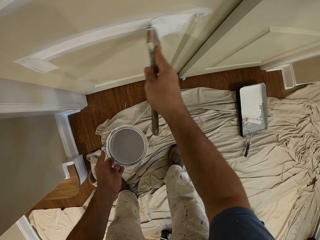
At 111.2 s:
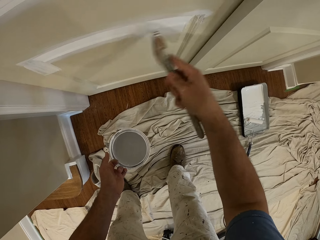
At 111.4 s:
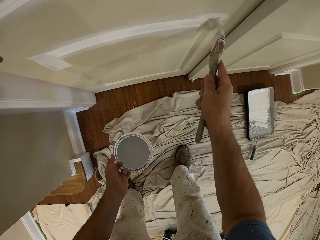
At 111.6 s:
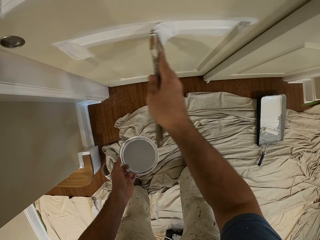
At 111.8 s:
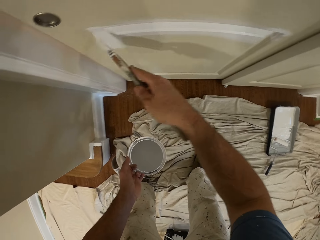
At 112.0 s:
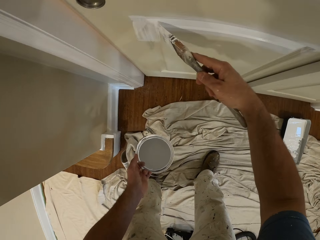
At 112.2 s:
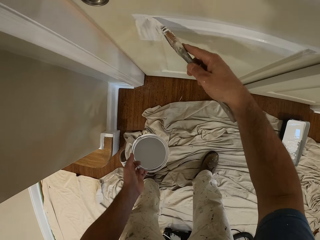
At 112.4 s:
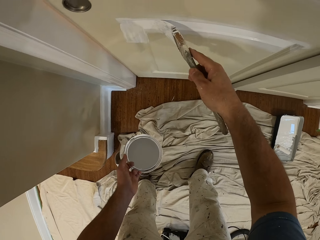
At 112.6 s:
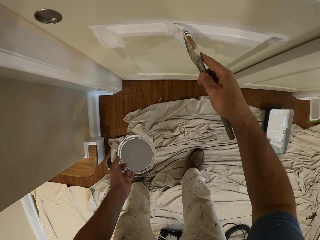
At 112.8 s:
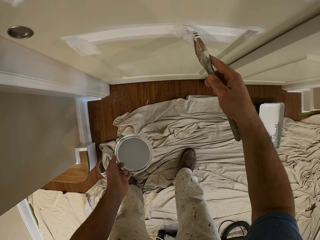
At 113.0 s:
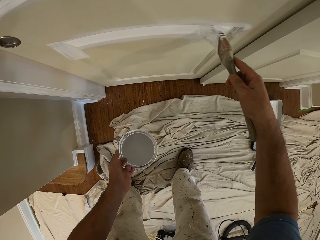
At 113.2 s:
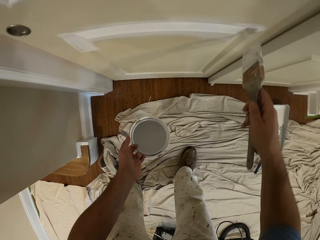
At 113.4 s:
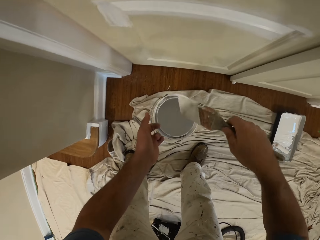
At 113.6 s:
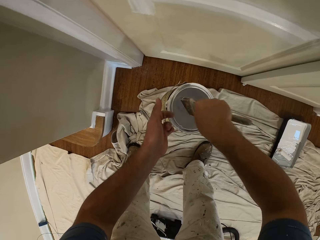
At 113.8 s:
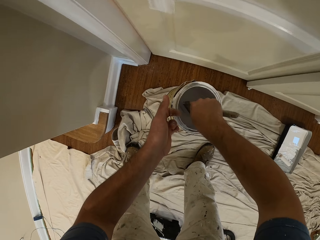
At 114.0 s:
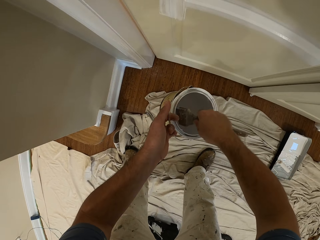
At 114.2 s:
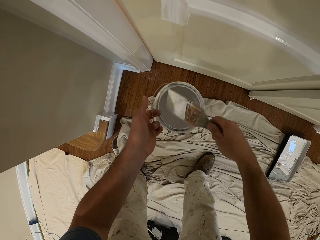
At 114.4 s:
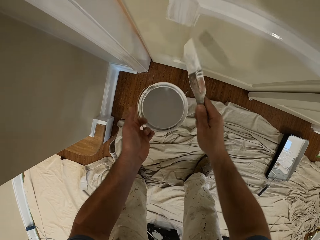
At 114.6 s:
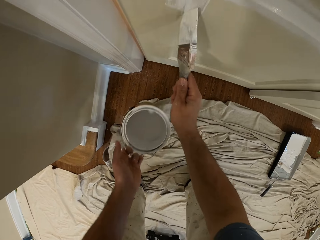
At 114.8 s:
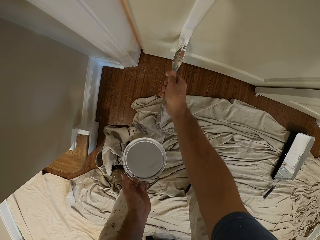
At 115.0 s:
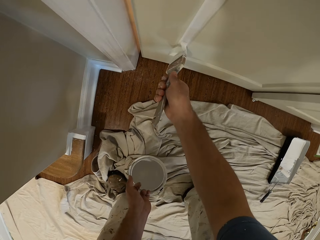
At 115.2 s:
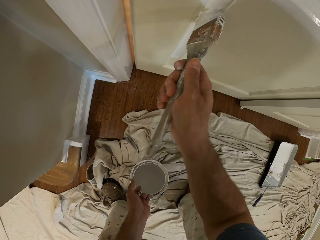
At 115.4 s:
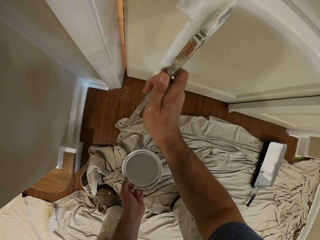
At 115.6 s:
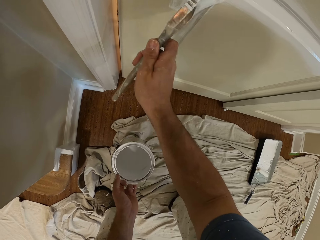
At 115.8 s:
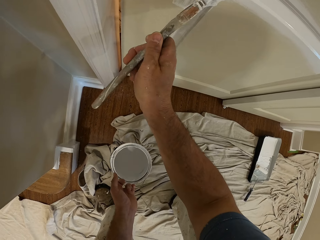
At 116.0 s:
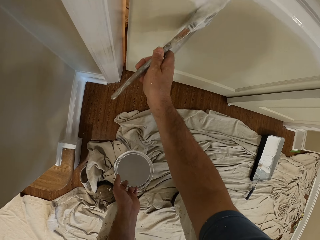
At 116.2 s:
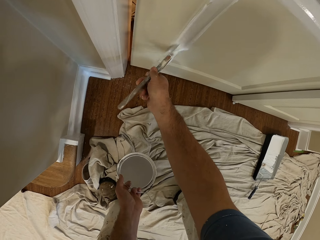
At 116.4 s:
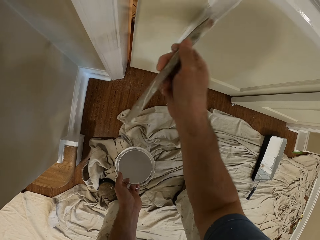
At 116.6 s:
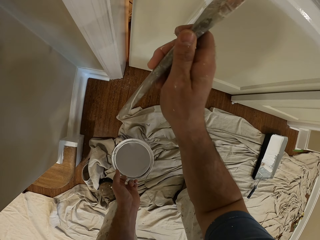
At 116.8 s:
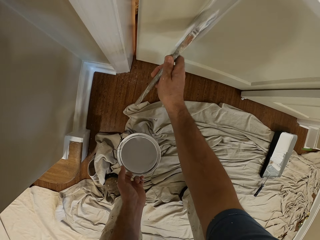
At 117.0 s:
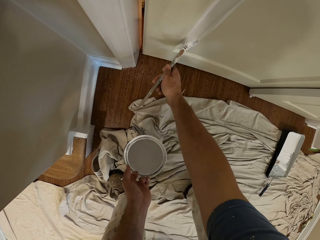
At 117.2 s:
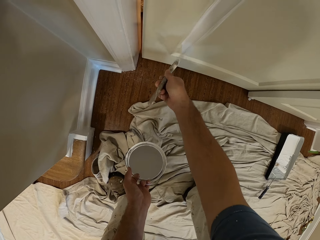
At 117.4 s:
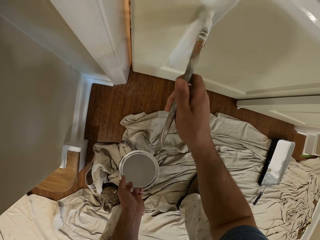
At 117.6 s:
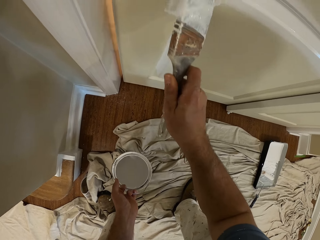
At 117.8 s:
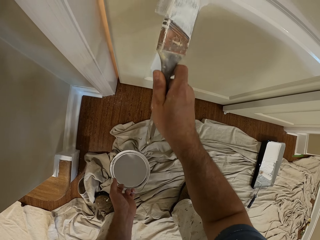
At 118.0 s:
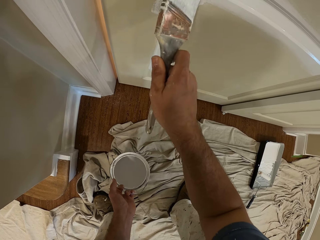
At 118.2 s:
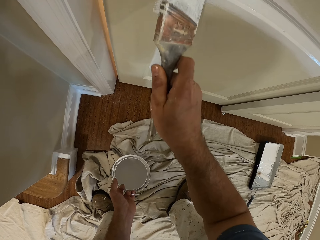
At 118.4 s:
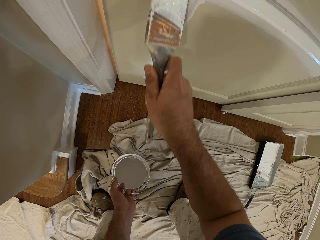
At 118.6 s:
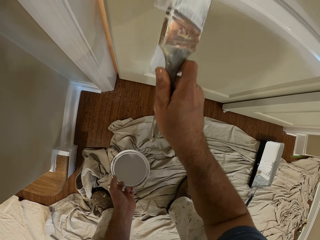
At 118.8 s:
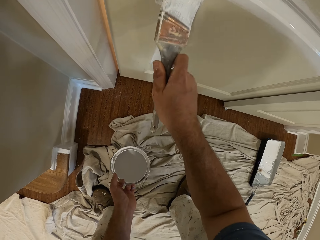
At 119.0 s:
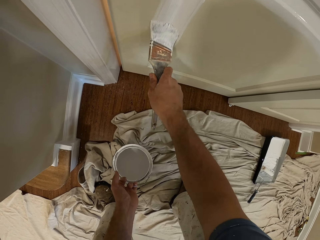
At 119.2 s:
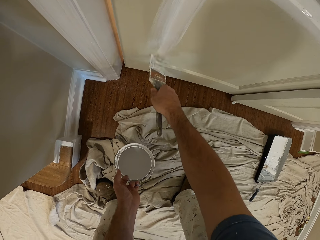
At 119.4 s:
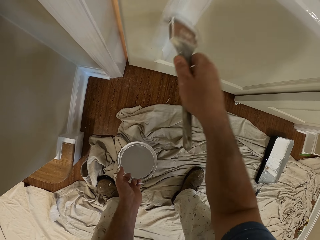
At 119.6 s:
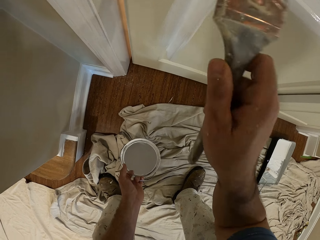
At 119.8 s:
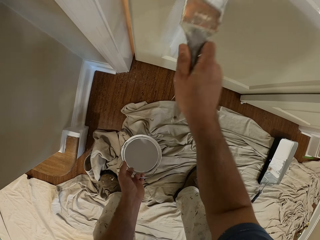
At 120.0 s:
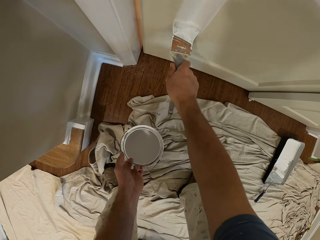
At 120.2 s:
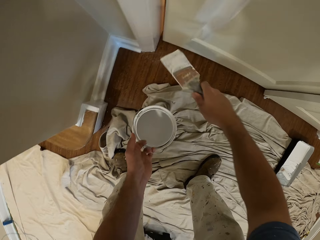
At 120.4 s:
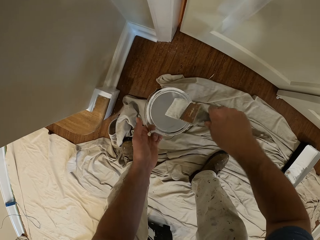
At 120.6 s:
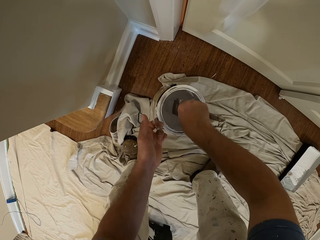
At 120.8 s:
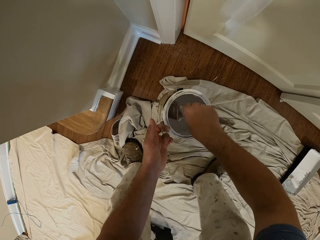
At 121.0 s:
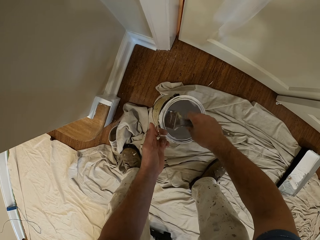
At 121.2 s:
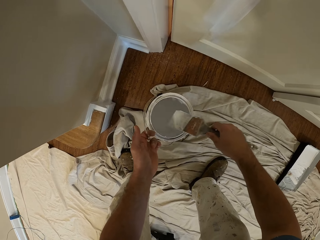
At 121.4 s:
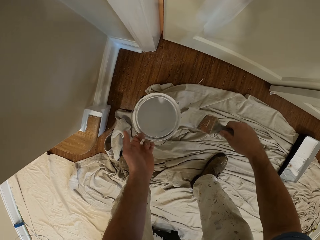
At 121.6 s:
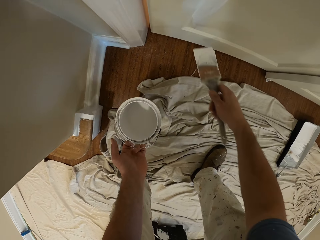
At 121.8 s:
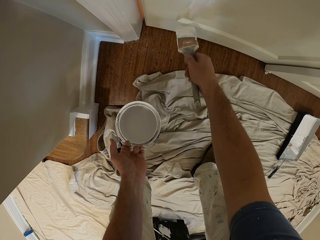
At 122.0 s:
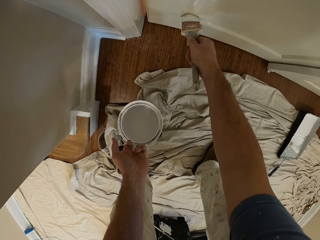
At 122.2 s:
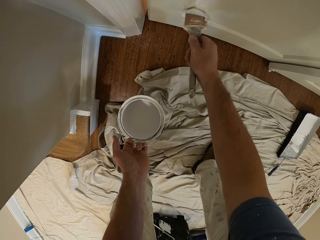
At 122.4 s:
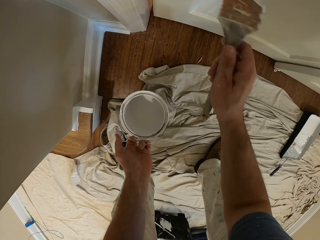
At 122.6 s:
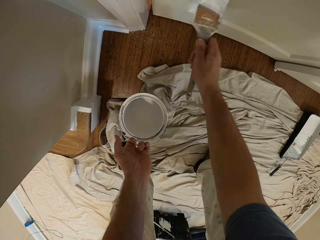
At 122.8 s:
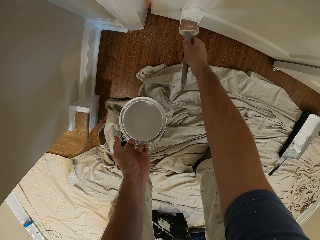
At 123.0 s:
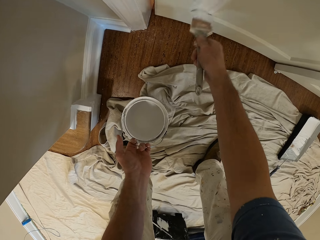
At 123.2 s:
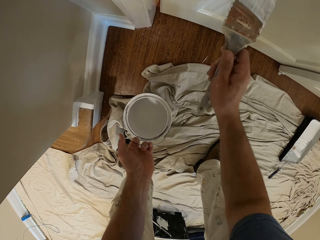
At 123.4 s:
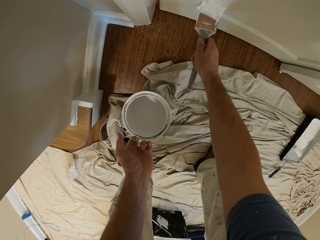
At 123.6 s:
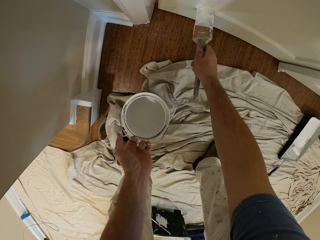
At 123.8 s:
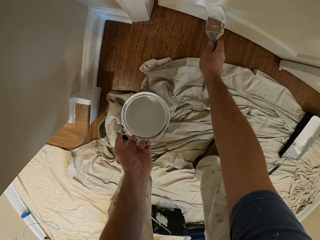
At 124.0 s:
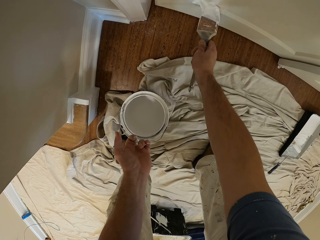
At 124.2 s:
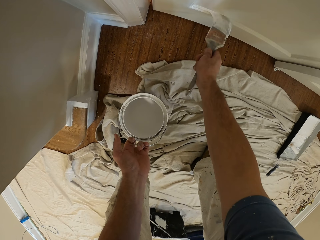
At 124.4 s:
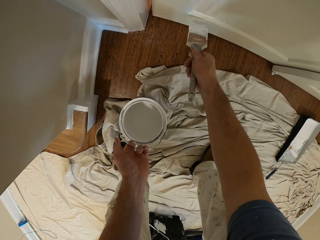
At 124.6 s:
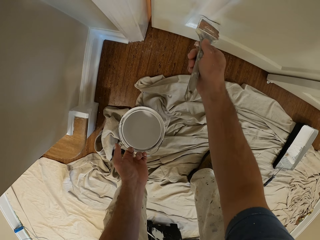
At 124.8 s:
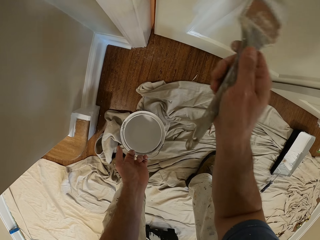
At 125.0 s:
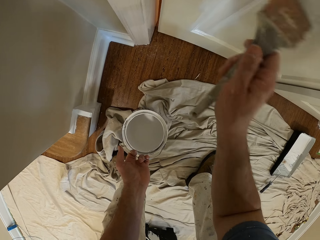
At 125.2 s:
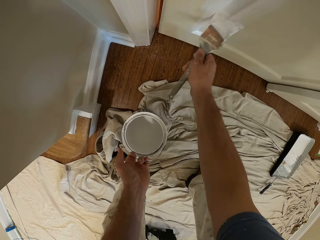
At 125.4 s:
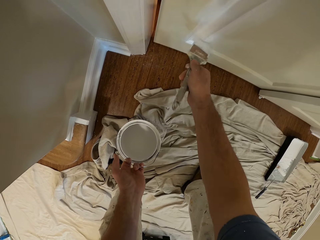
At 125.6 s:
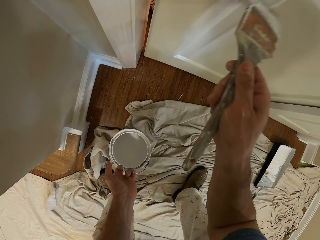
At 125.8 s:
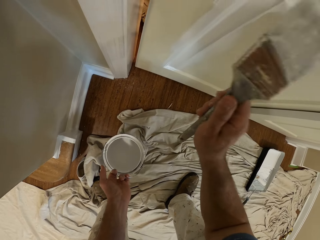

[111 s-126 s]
The camera wearer dips the paint brush into the bucket of paint. They paint the sliding door with the paint brush. They dip the paint brush into the bucket of paint. They clean the paint brush with the top of the bucket of paint. They paint the sliding door with the paint brush.

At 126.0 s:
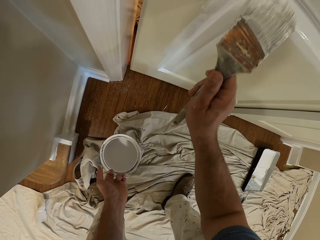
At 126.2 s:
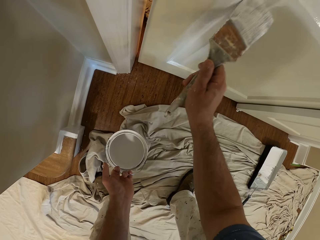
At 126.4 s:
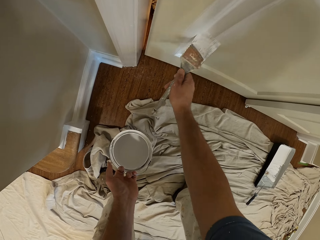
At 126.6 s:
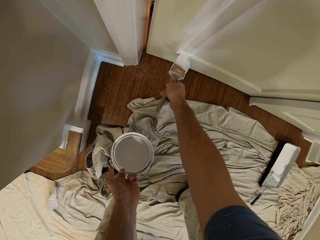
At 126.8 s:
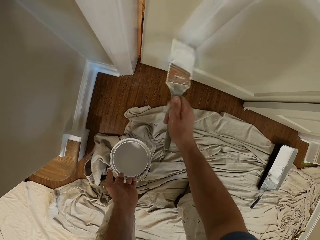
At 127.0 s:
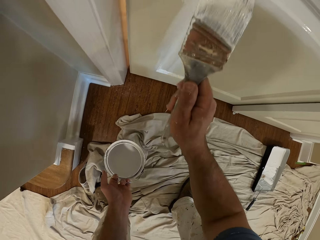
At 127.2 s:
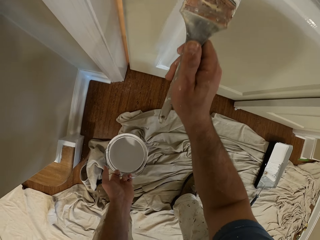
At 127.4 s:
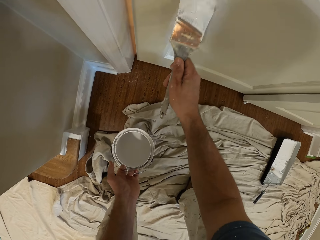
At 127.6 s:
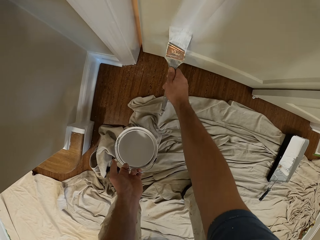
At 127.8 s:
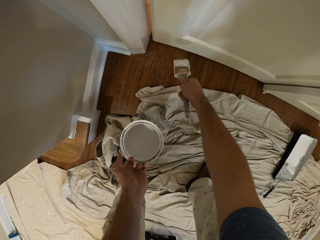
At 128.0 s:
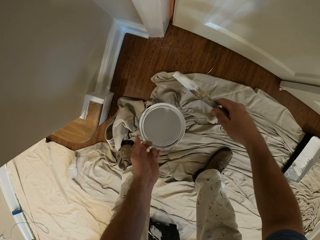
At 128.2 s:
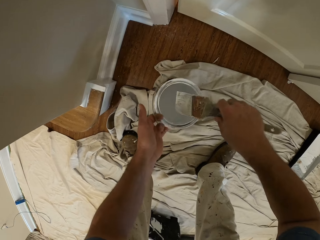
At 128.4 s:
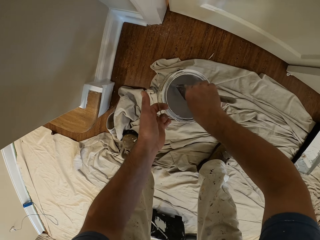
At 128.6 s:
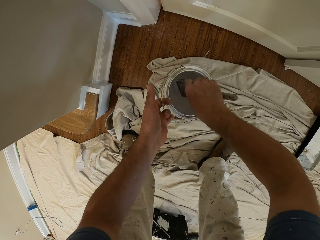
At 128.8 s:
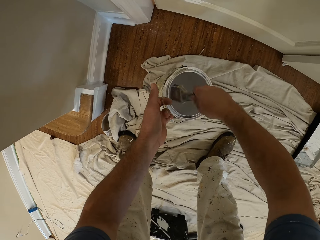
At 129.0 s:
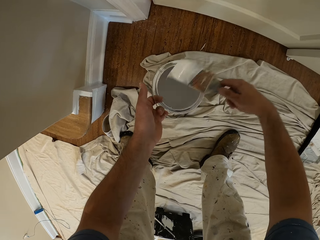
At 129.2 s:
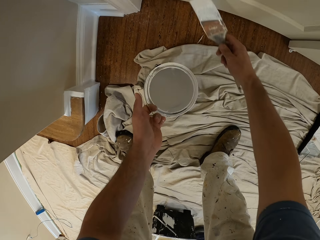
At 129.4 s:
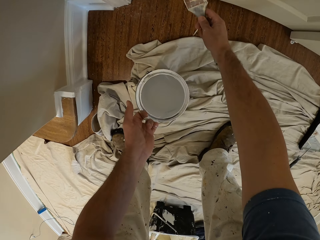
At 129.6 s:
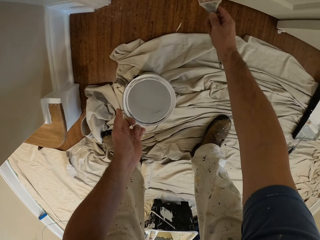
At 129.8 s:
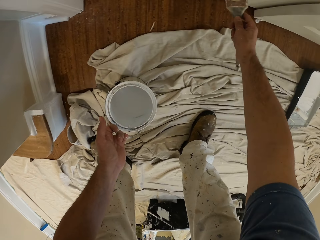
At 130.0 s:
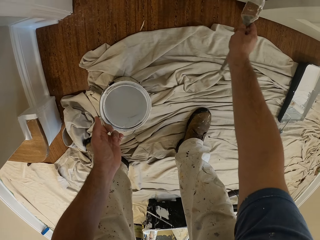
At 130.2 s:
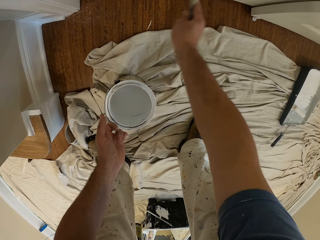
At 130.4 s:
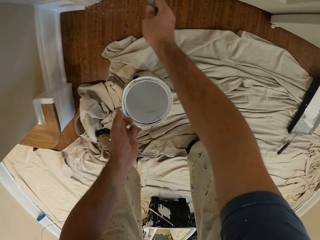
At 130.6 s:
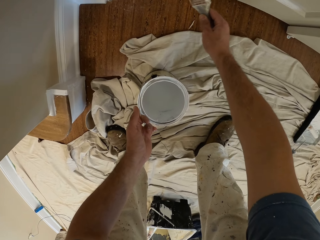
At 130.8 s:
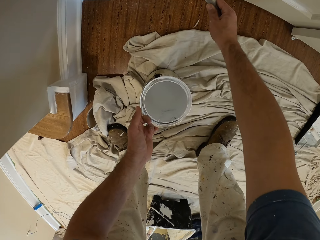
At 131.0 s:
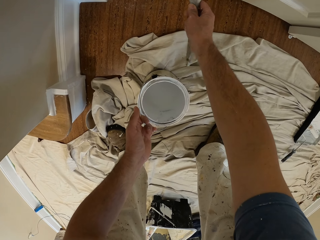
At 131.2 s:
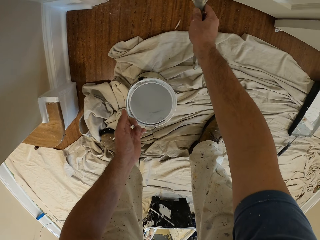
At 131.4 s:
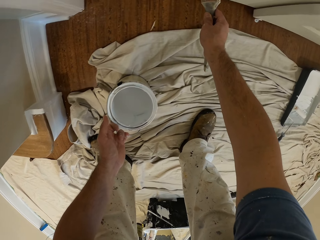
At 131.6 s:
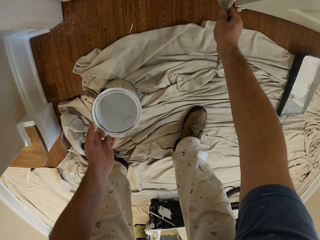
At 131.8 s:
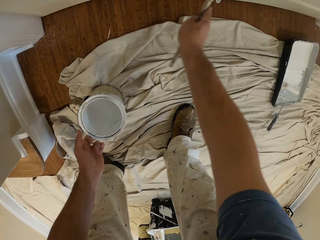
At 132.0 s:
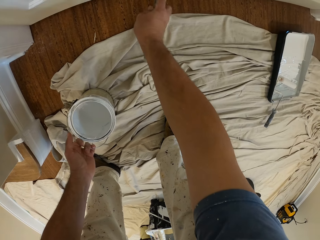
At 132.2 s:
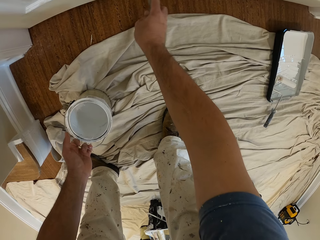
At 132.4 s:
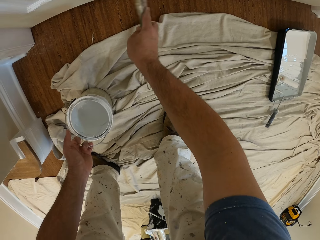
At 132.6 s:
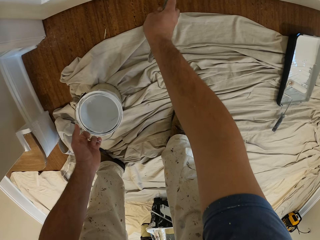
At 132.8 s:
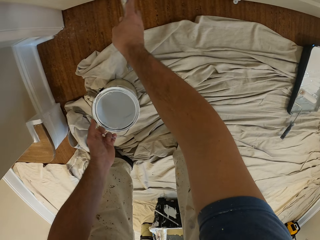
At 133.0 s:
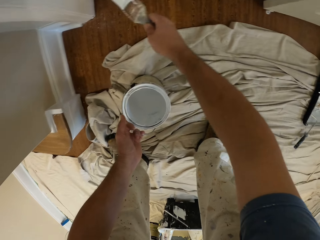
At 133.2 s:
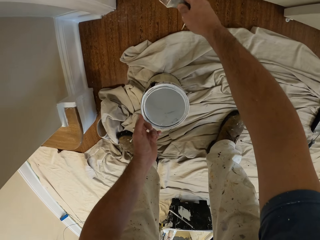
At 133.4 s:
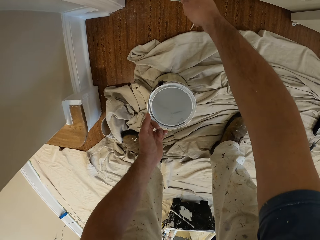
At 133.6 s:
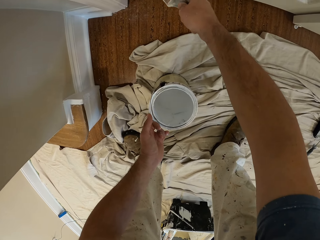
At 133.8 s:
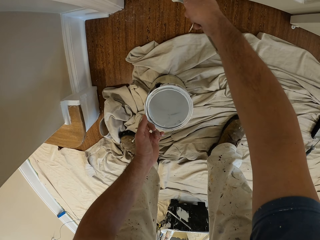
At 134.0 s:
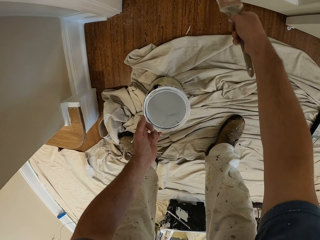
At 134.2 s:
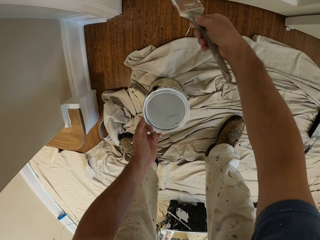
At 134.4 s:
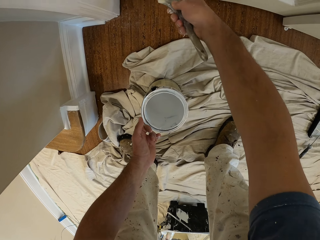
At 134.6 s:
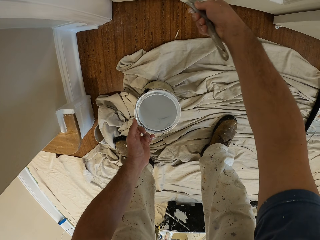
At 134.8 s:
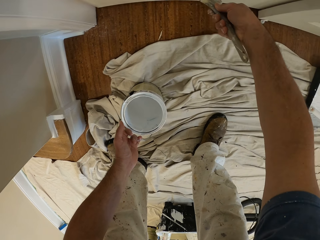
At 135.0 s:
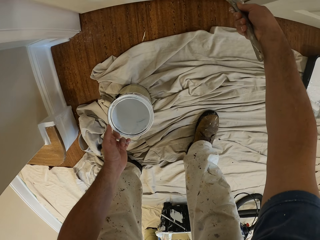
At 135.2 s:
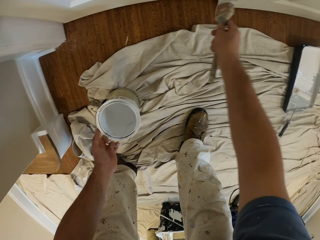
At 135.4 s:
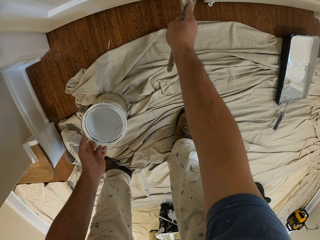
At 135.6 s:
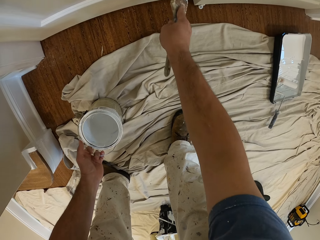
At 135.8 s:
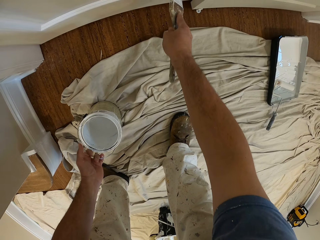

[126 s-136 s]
The camera wearer dips the paint brush into the bucket of paint. They paint the sliding door with the paint brush.
